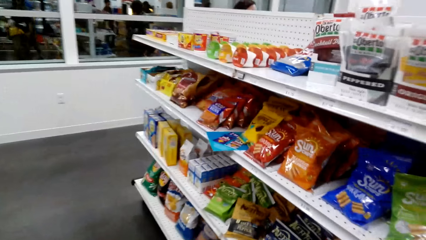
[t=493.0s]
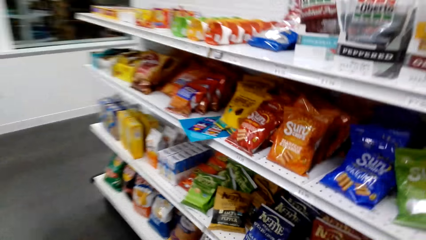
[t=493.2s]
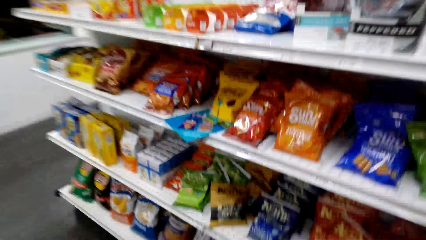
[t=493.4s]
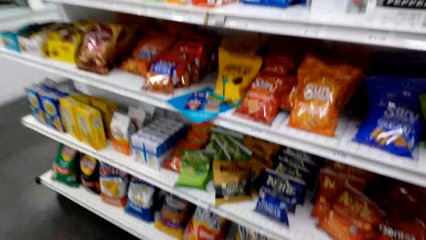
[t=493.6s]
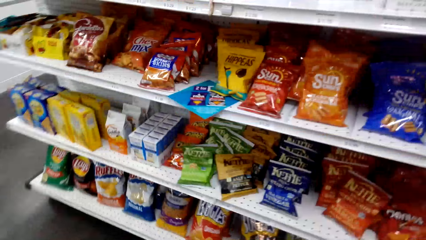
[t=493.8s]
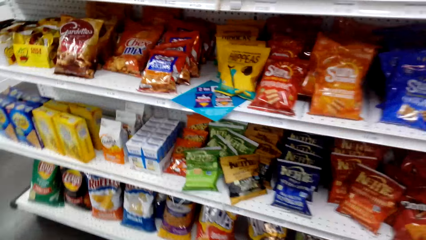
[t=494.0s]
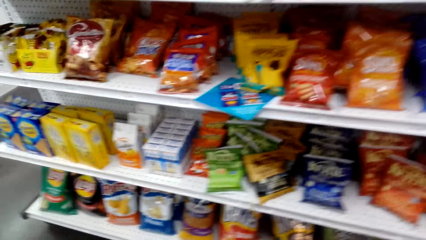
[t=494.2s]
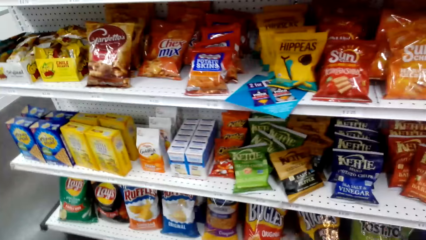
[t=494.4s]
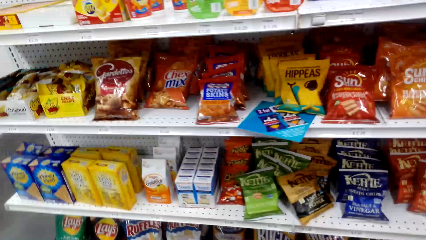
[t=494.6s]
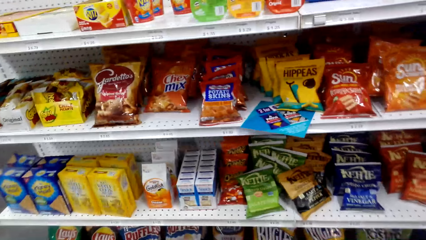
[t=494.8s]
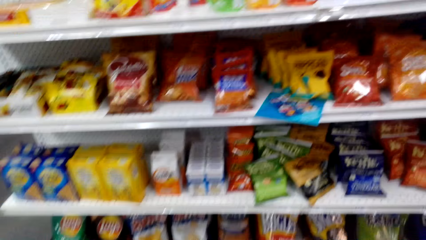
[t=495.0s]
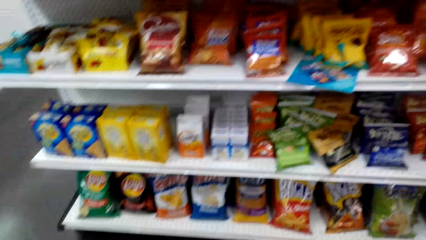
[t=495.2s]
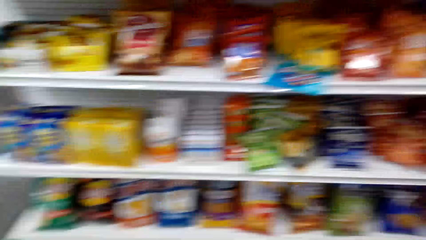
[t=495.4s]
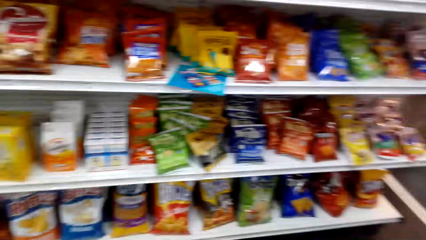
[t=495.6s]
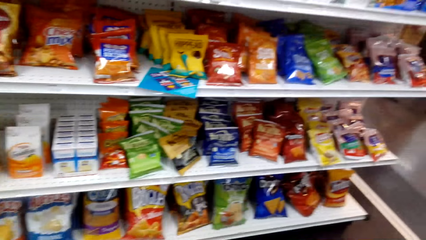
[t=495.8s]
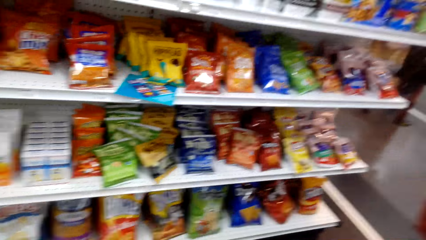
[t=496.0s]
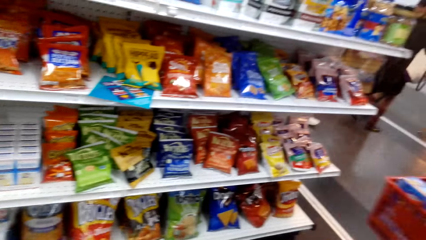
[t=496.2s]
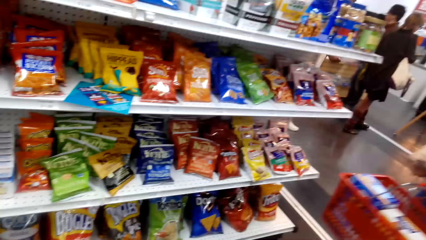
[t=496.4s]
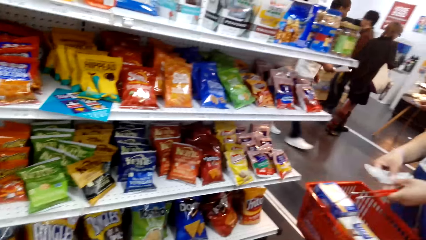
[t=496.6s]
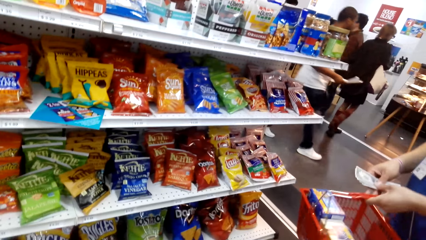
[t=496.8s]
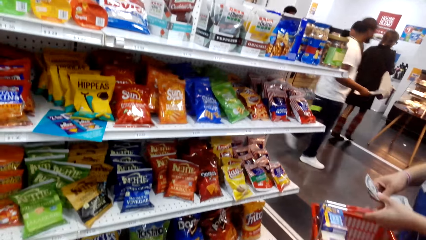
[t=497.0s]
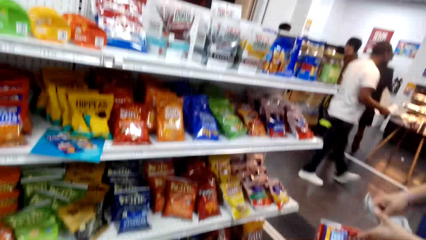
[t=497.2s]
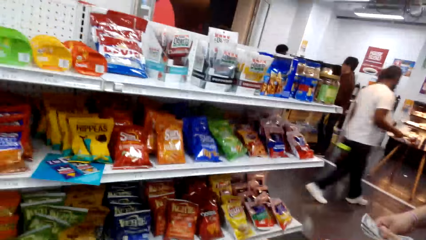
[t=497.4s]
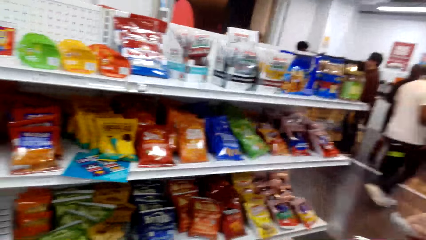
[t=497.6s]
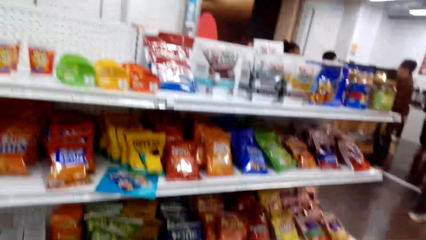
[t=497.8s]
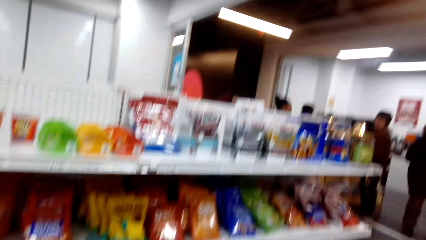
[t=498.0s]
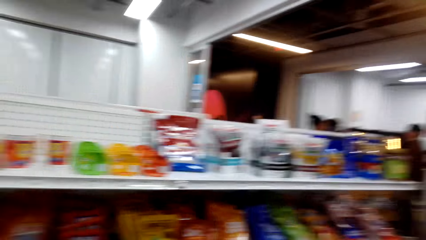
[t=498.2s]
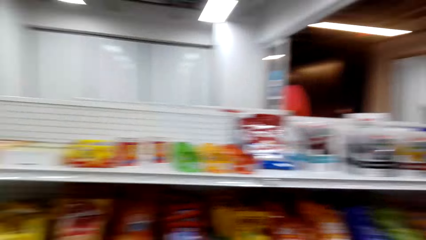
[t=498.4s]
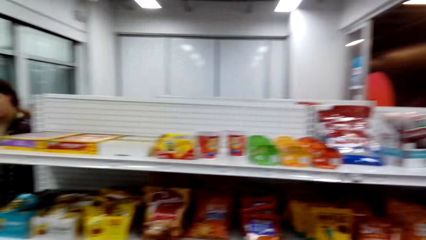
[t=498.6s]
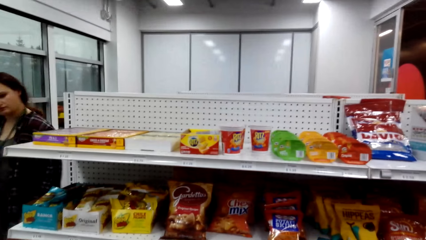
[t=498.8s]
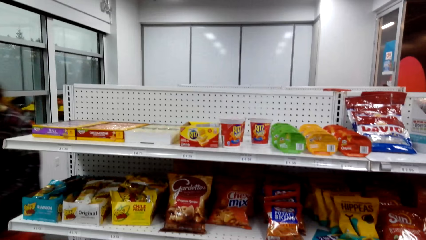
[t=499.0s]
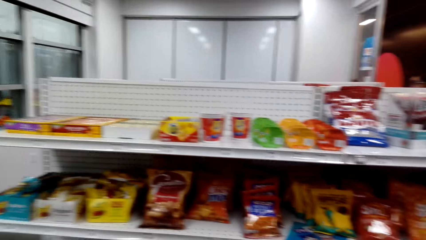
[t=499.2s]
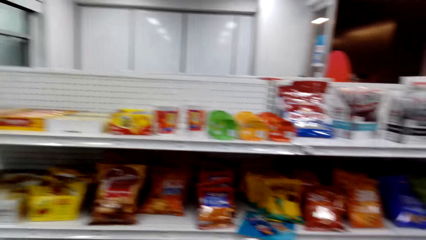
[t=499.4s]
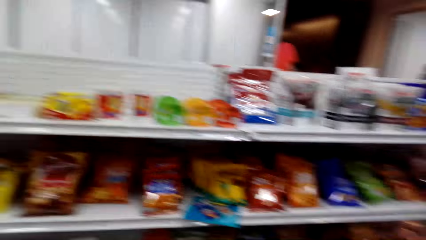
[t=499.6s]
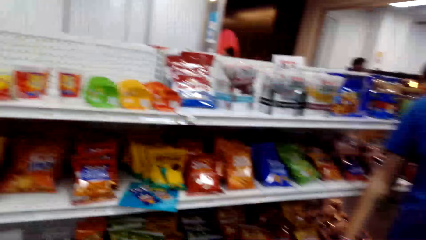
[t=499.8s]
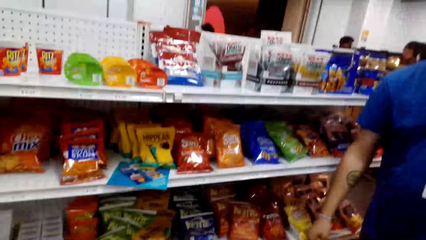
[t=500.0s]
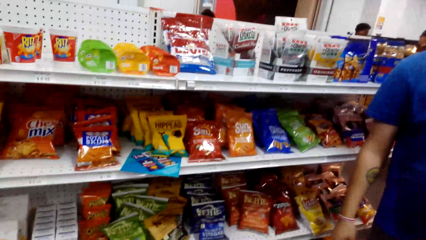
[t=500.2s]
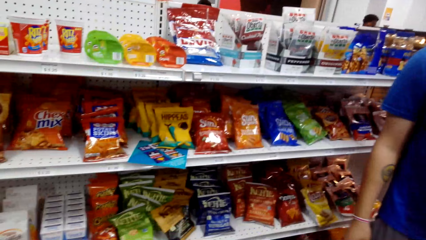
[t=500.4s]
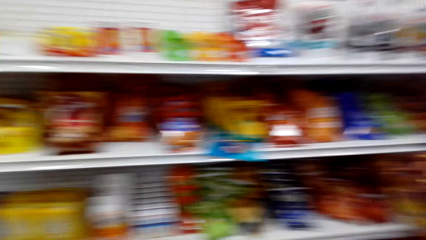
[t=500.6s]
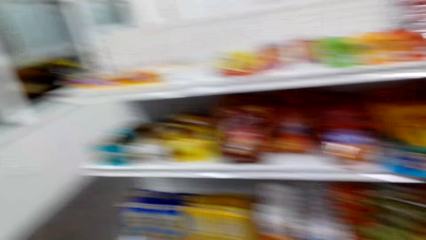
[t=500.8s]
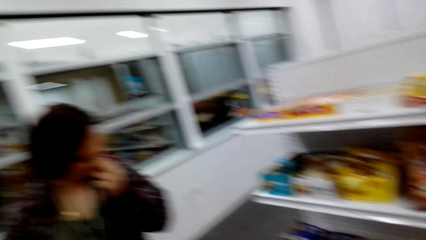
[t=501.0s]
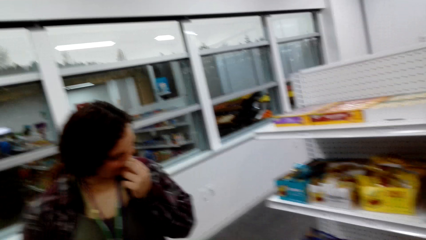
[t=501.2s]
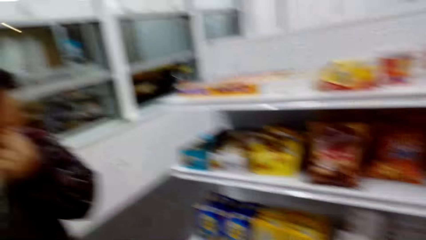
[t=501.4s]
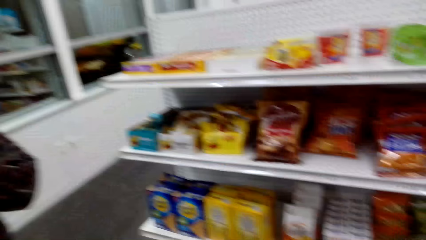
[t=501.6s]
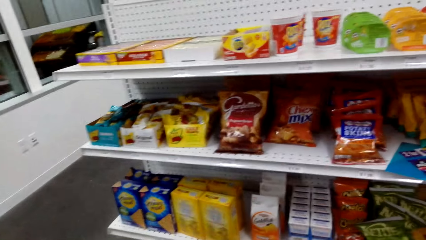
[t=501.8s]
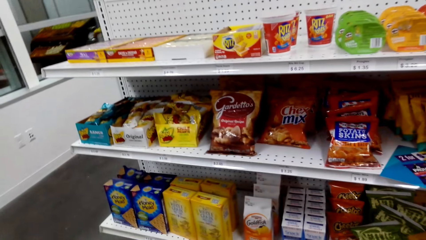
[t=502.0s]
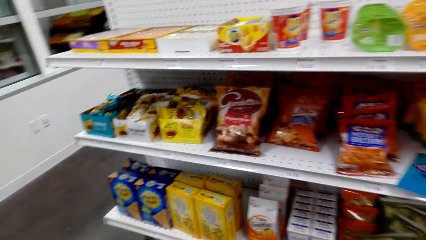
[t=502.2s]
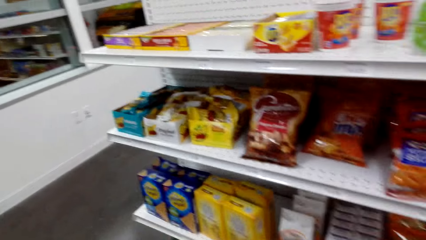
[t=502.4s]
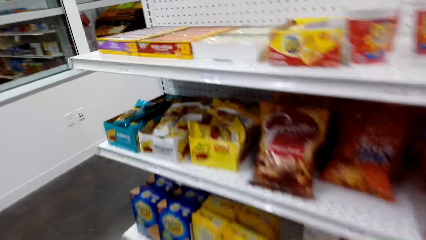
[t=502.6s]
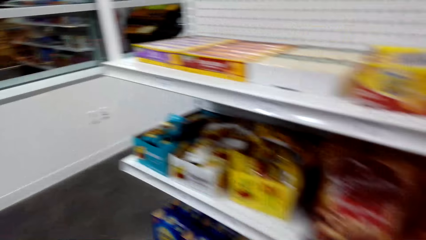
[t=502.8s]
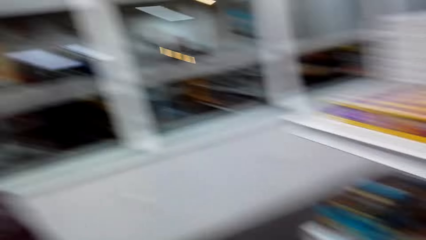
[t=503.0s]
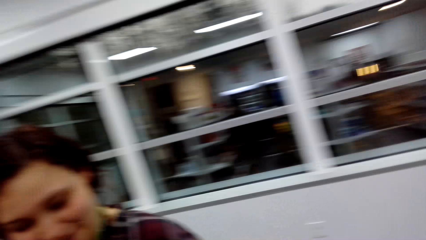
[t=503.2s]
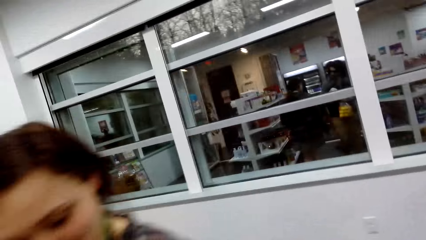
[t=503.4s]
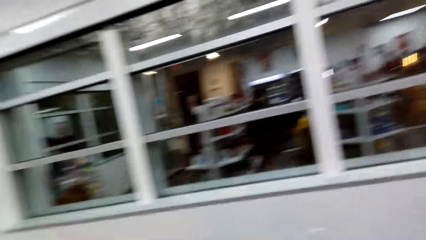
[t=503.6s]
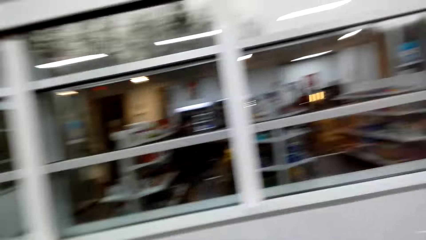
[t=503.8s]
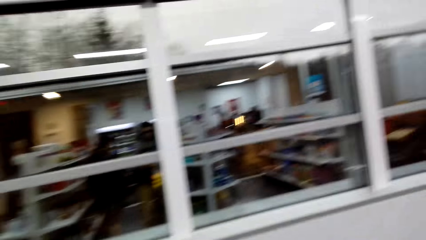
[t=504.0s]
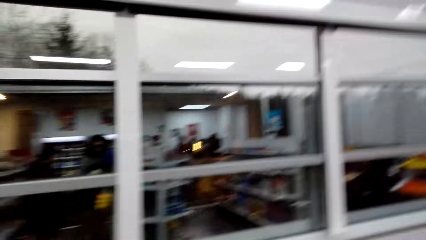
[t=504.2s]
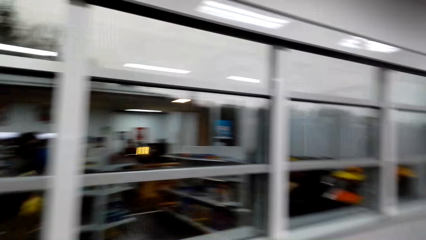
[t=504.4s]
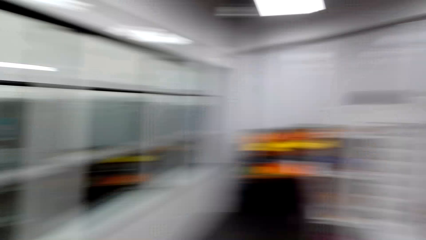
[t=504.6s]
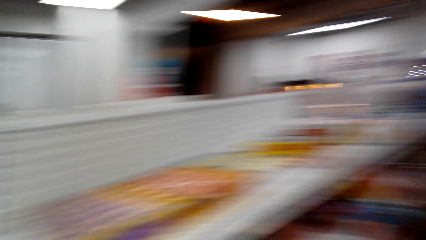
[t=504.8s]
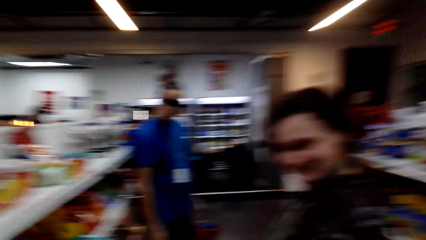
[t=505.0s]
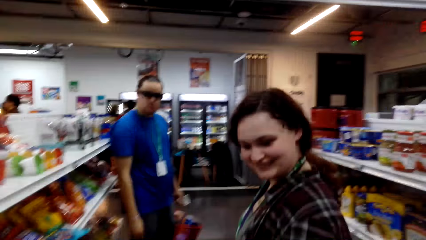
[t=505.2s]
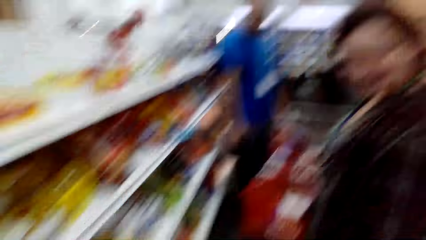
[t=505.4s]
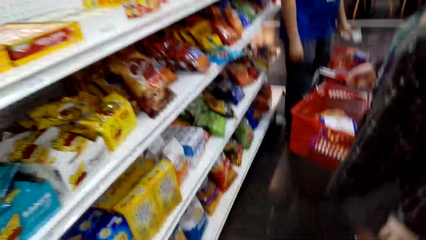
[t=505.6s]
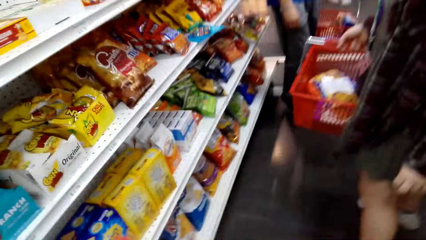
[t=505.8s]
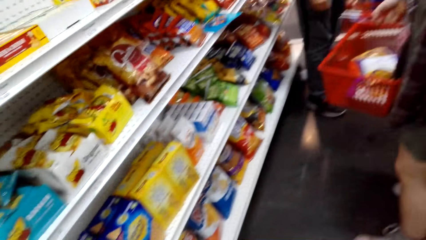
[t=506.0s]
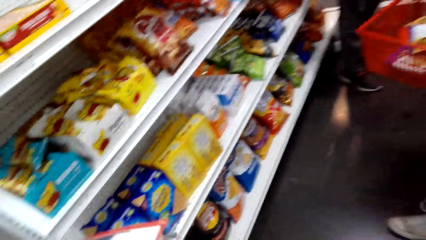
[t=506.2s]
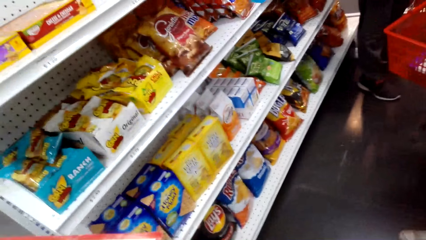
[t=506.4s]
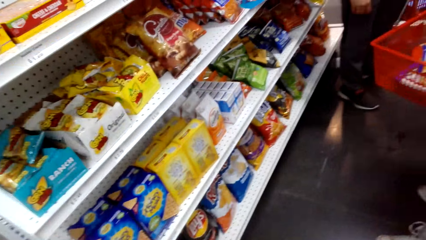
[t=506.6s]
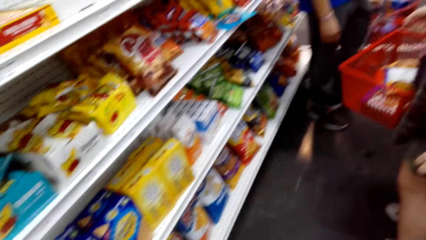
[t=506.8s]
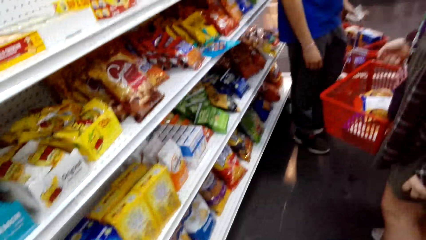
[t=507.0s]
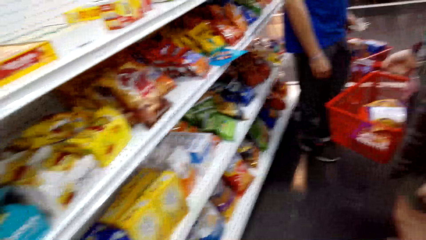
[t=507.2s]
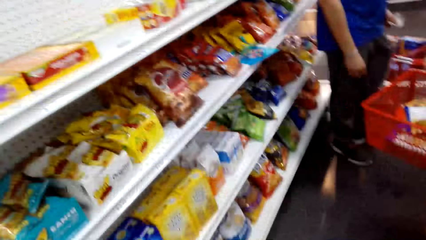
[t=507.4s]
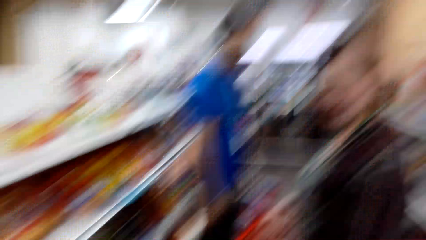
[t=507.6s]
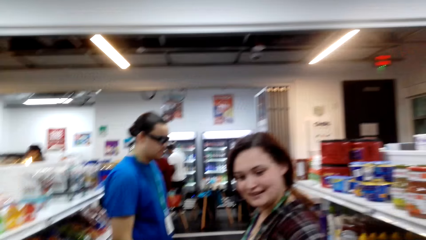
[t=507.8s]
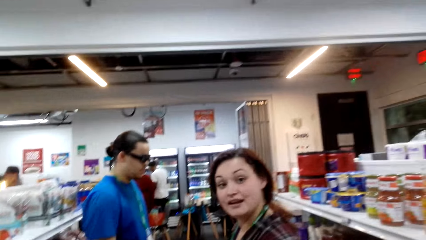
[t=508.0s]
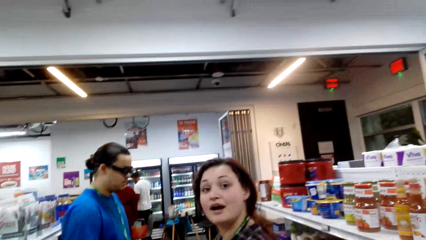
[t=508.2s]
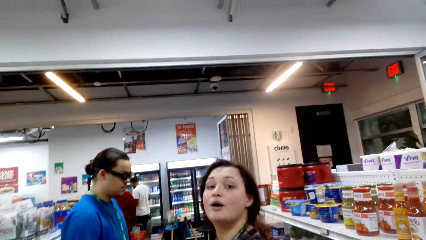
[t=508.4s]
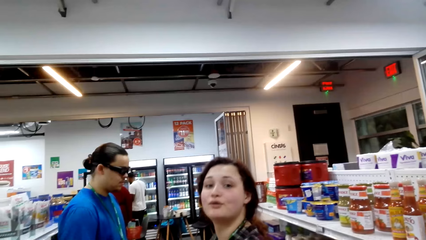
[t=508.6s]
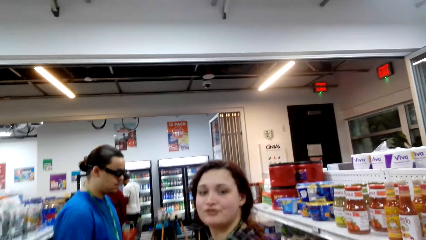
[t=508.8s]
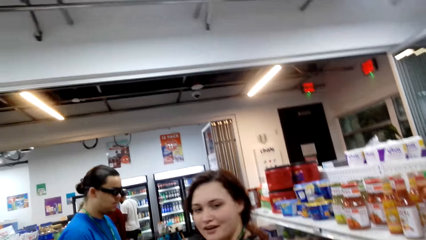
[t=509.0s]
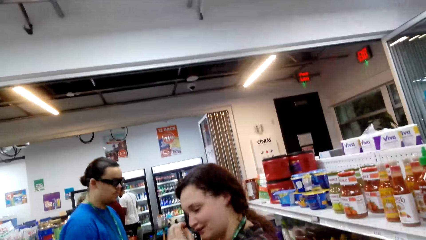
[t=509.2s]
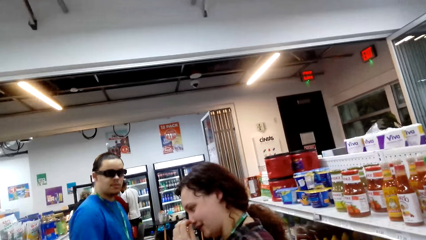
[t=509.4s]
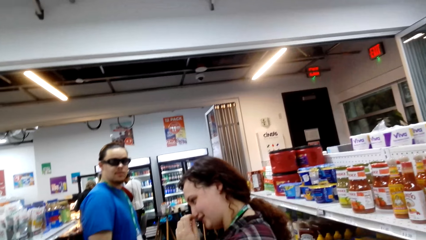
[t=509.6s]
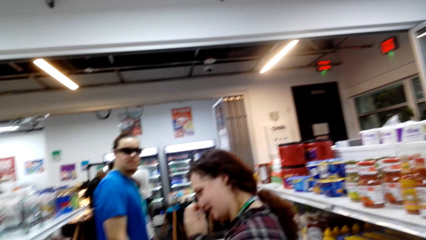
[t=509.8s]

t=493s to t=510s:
The camera wearer stares at the items on the shelves. A man holds cash. The camera wearer looks around the shelves. A lady walks in the supermarket. The lady interacts with the camera wearer.
